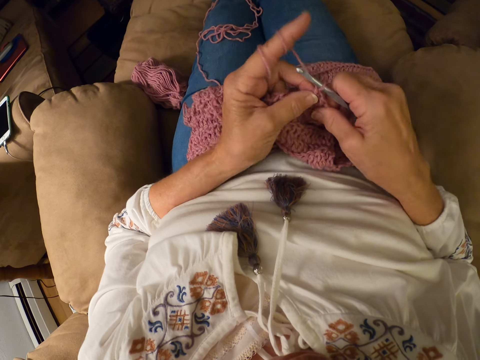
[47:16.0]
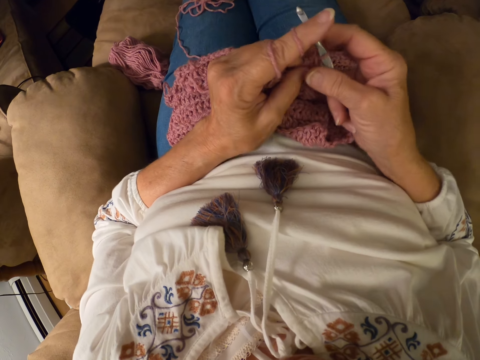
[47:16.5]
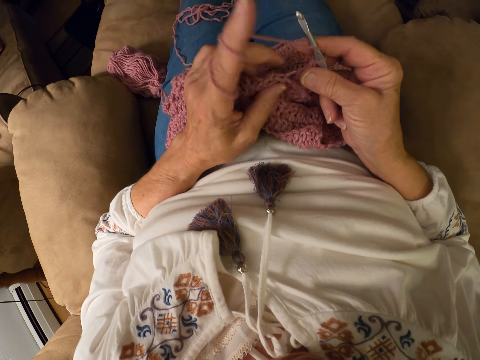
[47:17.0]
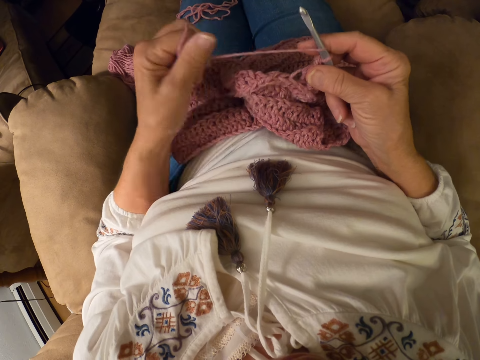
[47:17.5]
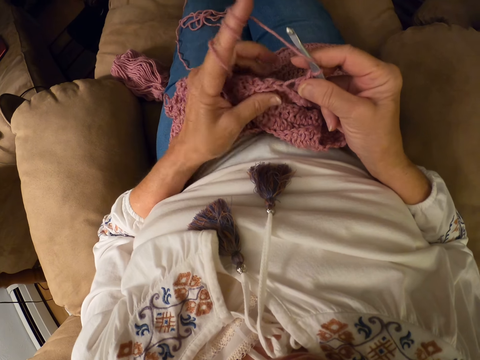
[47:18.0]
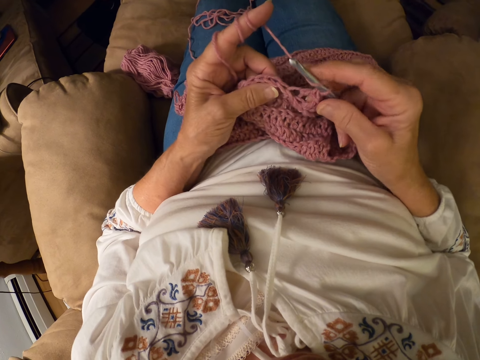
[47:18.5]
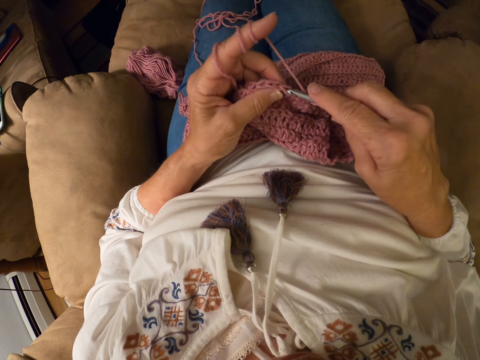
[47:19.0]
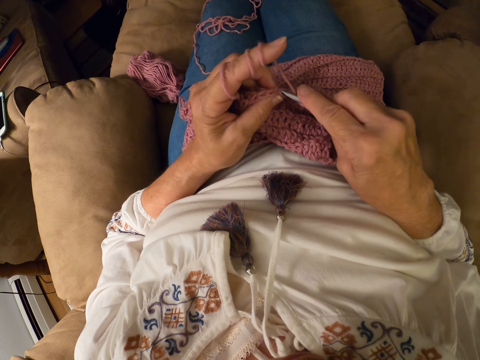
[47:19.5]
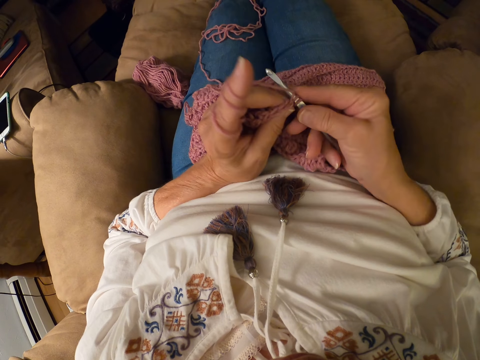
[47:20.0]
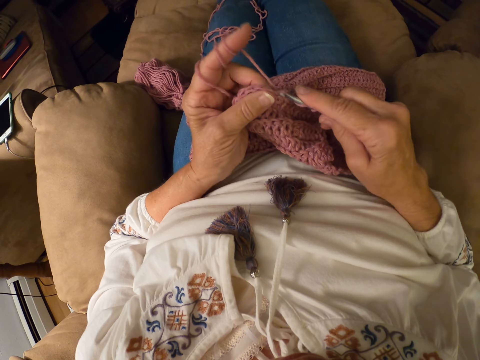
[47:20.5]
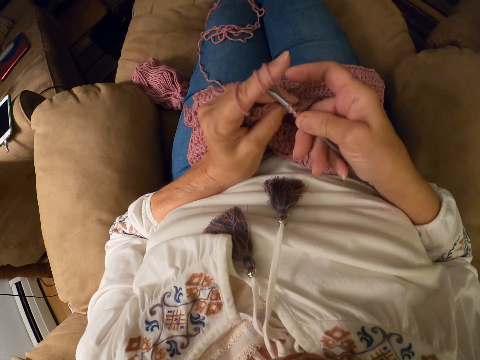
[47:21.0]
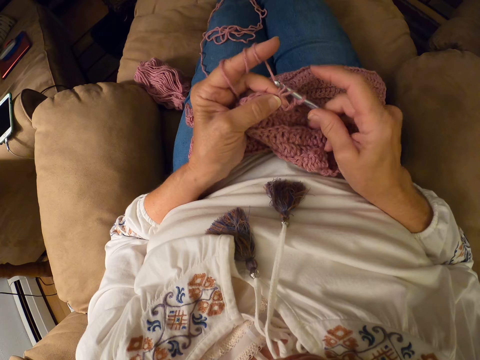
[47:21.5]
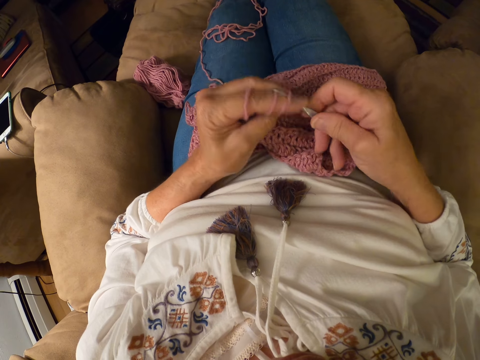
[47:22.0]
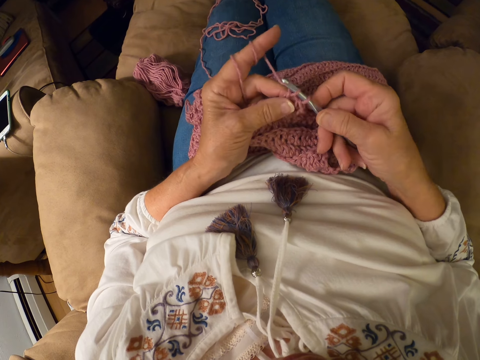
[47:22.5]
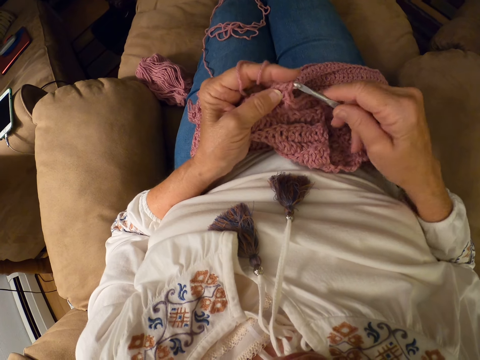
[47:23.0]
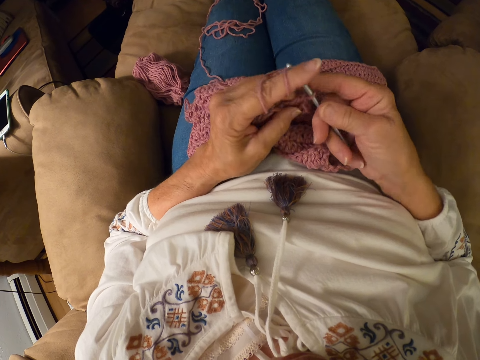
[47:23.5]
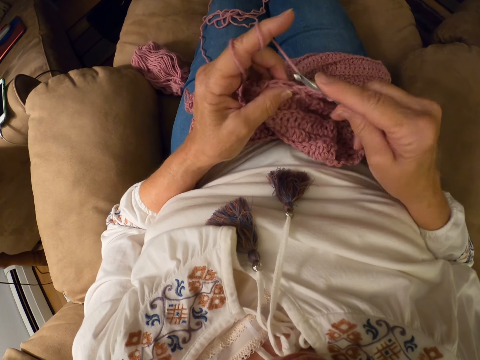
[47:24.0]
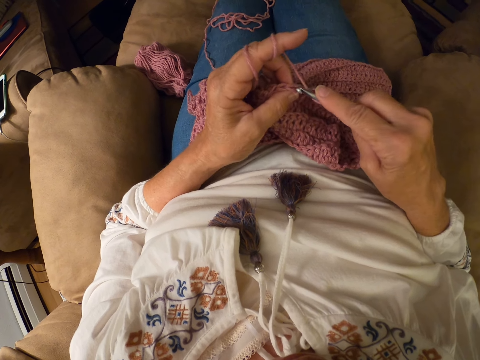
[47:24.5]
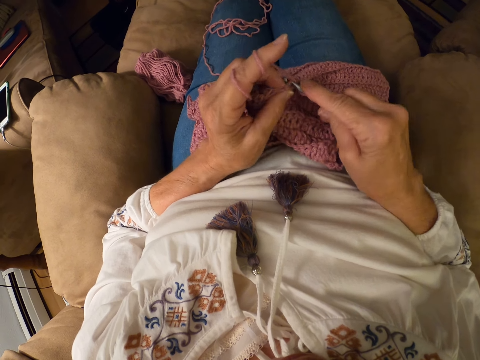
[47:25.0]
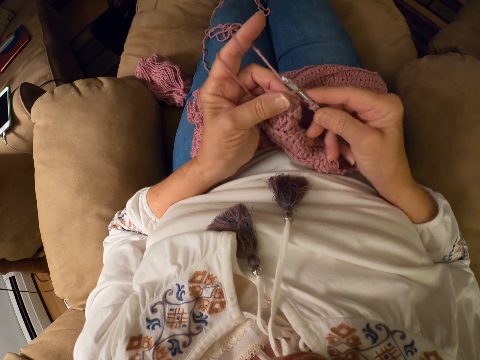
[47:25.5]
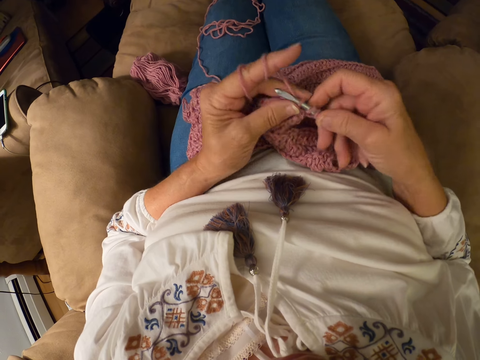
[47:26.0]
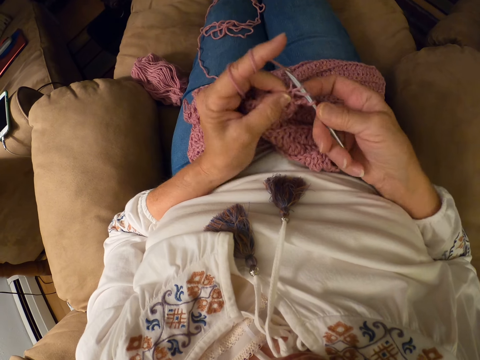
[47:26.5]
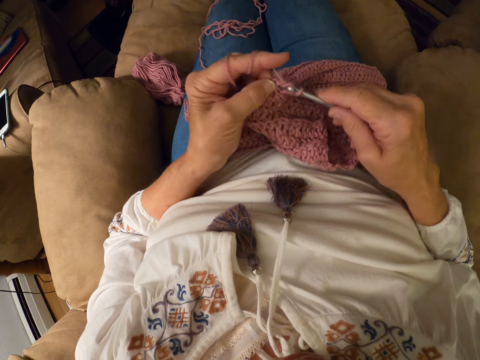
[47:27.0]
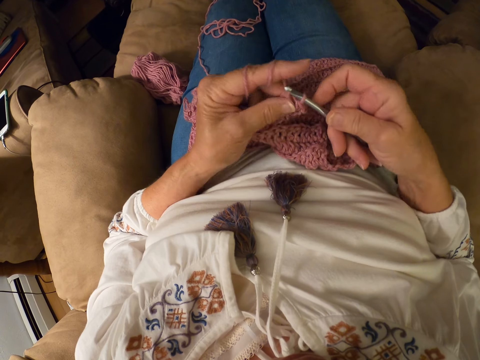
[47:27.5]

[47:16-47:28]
The camera wearer rolls the yarn with her left index finger. She crochets the yarn with a crochet hook.

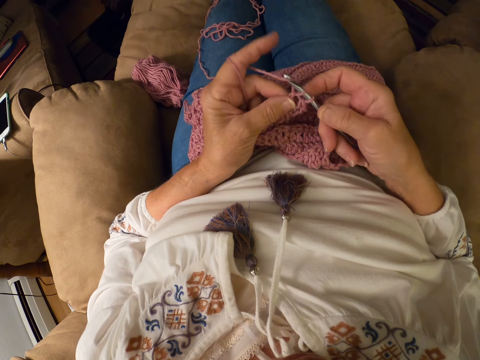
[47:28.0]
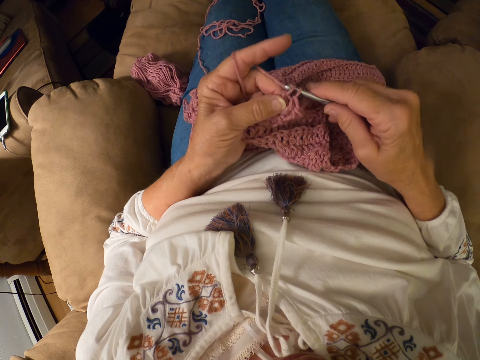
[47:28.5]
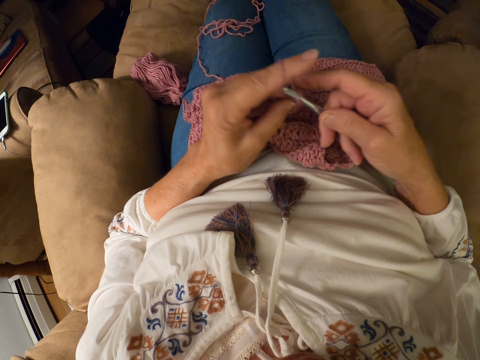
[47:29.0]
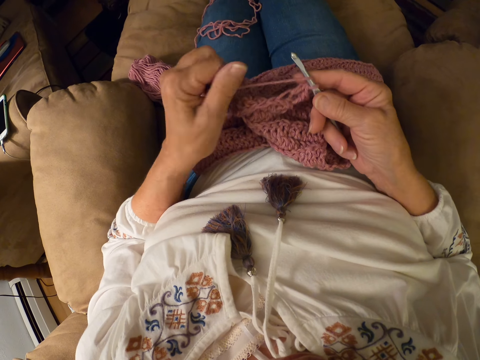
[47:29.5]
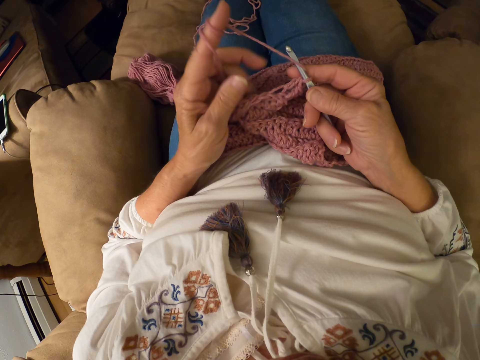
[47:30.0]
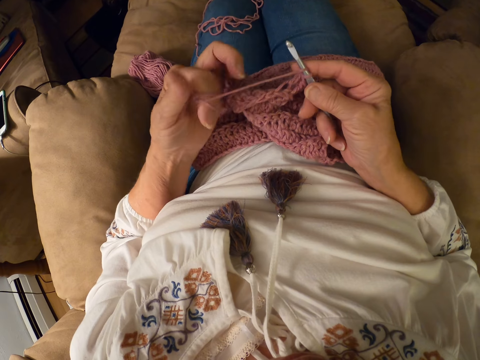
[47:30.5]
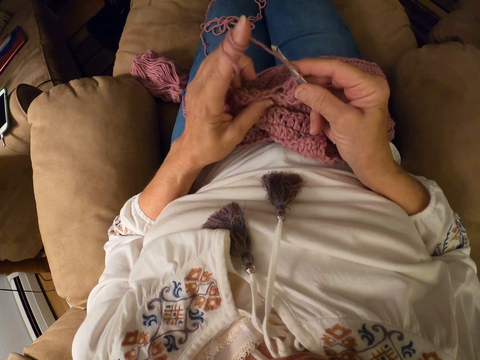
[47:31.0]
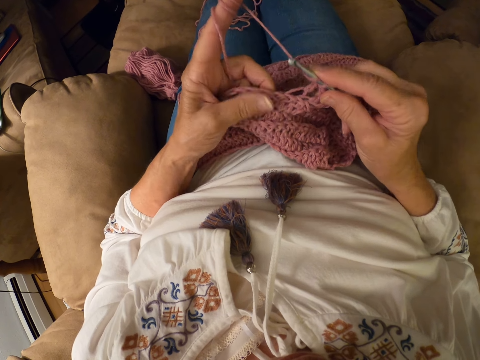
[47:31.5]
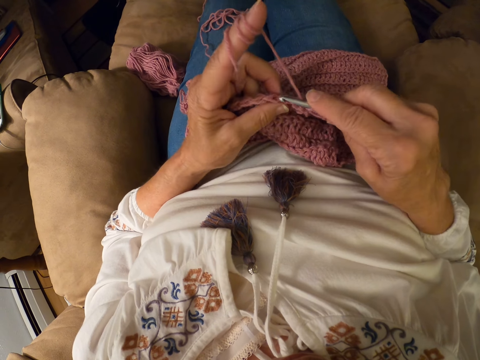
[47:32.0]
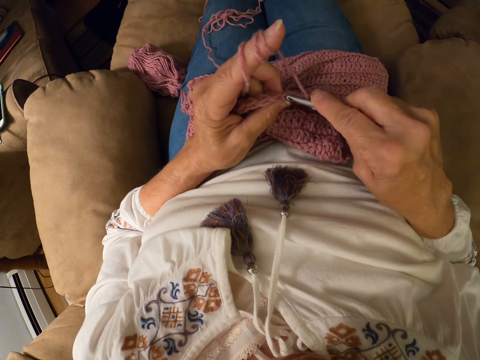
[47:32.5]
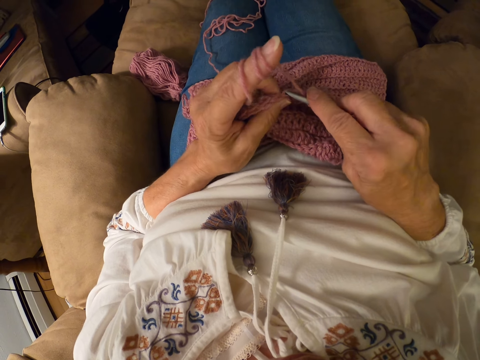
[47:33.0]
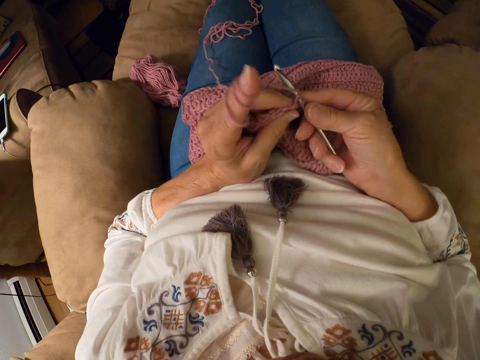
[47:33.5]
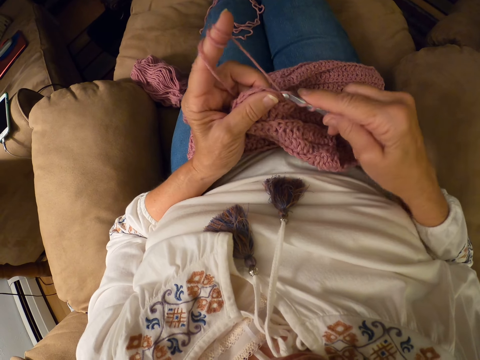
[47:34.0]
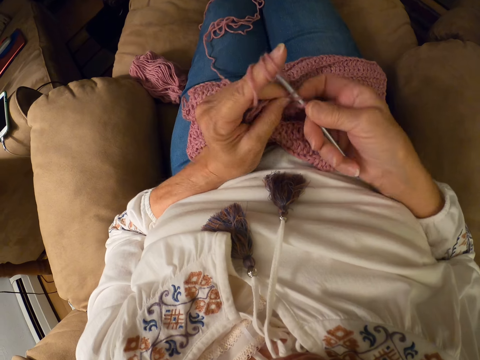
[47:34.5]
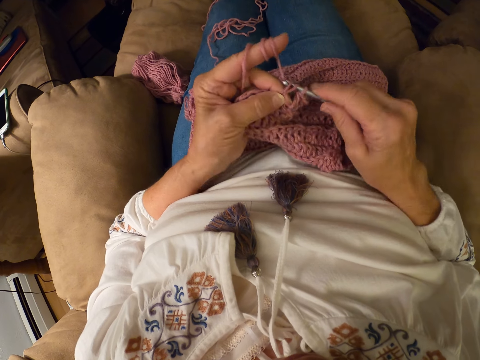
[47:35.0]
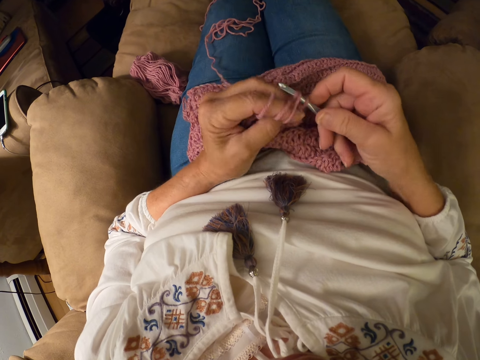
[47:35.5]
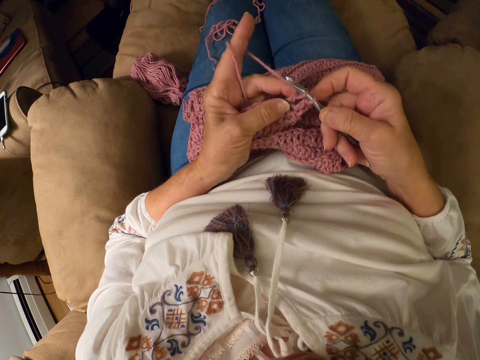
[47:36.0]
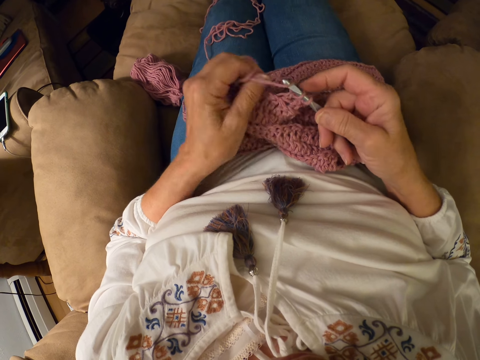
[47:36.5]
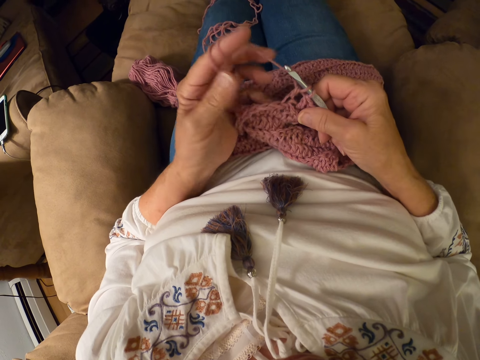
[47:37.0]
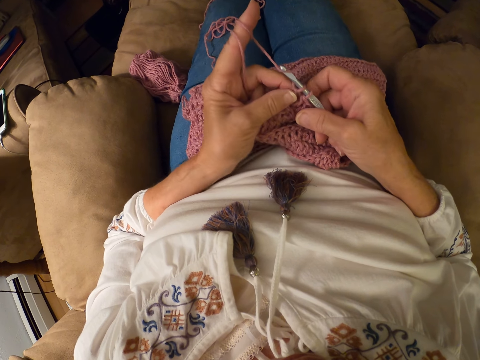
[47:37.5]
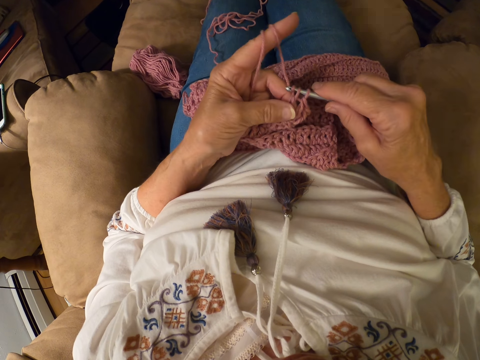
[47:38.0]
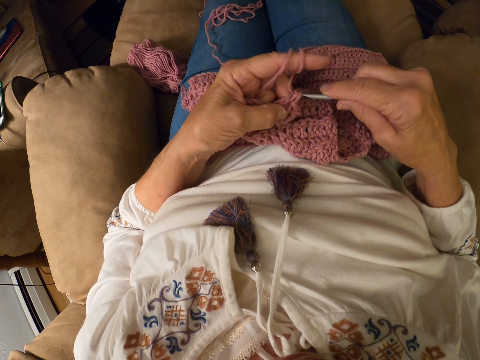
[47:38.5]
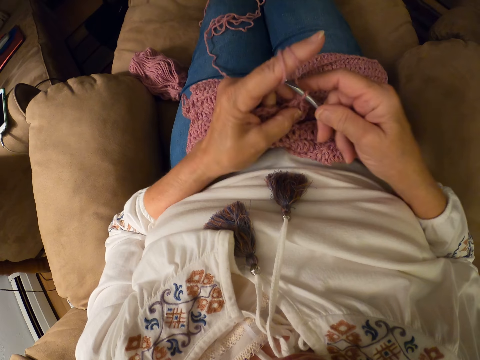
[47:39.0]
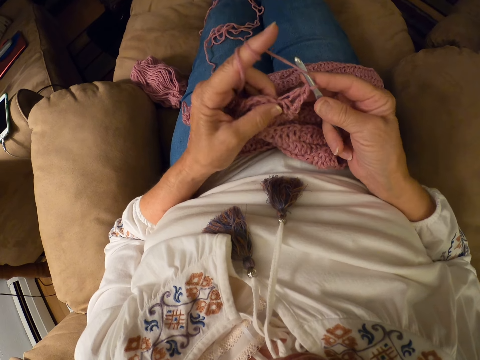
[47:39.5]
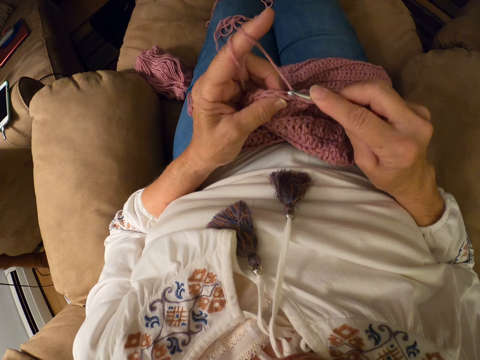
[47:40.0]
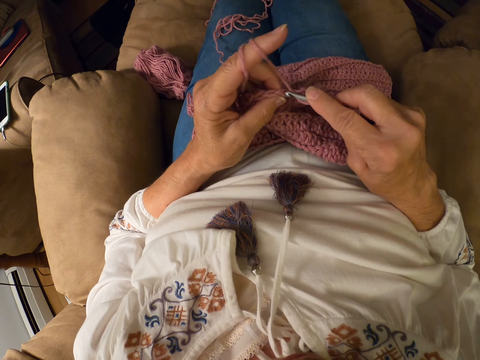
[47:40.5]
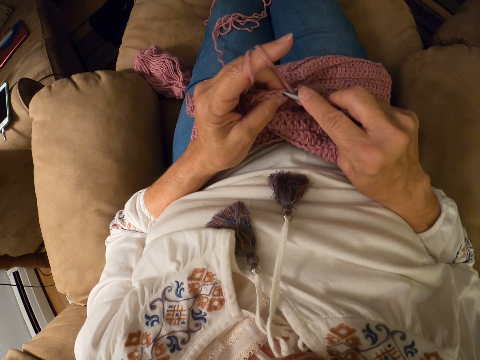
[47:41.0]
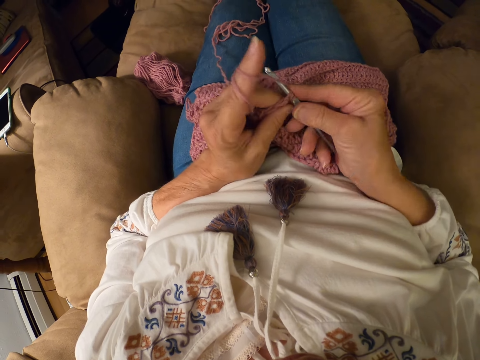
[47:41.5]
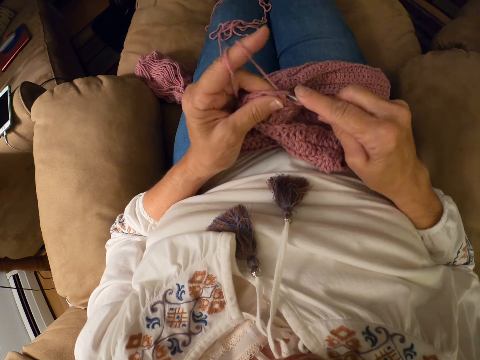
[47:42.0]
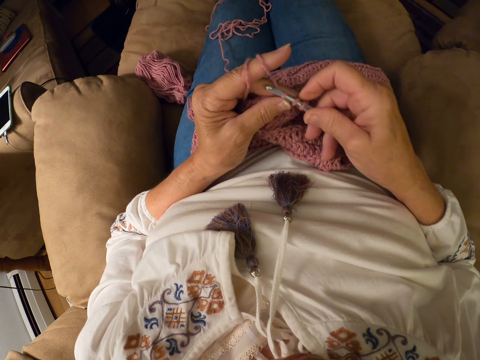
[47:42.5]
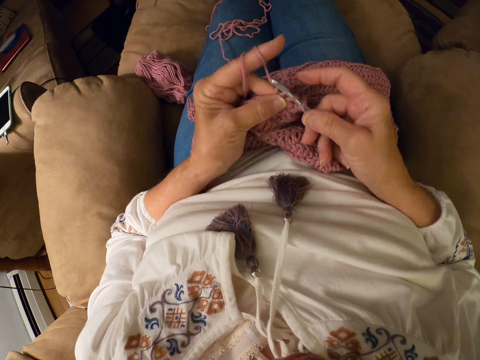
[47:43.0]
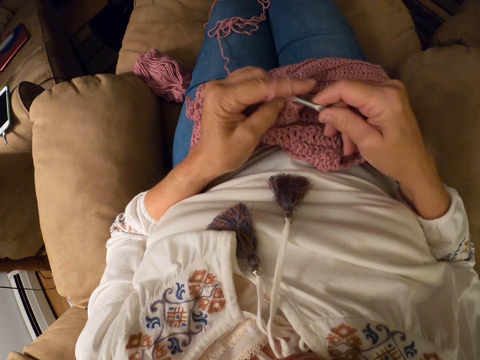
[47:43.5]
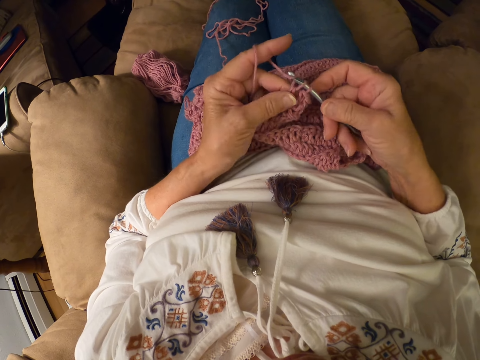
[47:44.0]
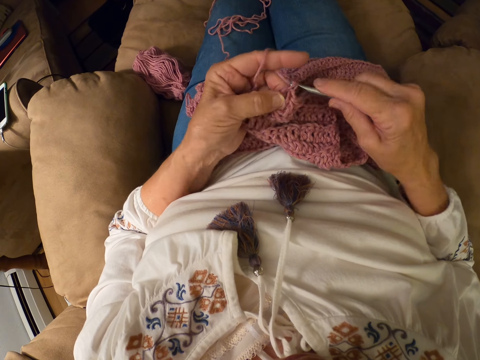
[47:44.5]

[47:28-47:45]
The camera wearer rolls the yarn with her left index finger. She crochets the yarn with a crochet hook.
